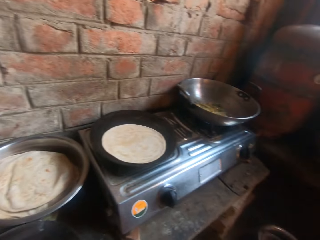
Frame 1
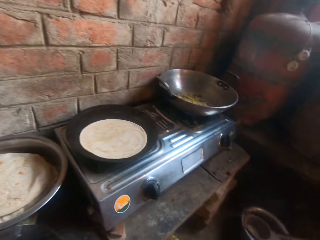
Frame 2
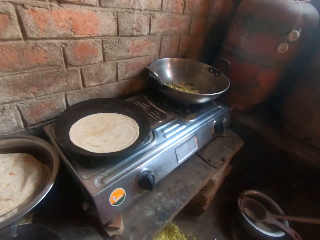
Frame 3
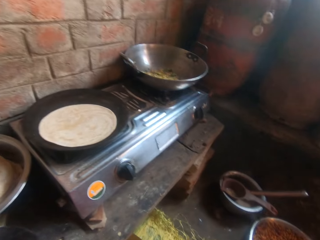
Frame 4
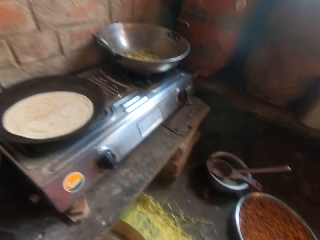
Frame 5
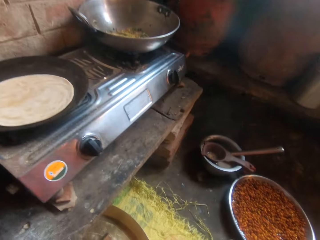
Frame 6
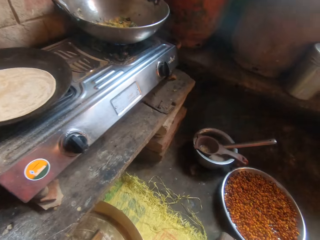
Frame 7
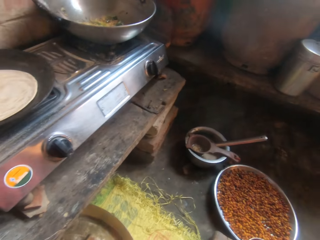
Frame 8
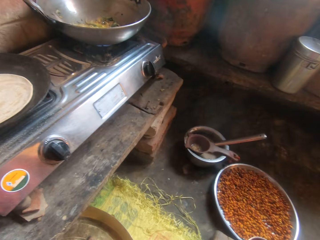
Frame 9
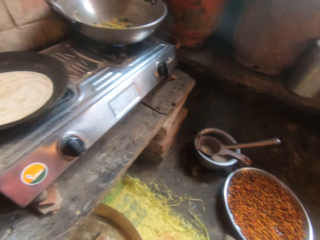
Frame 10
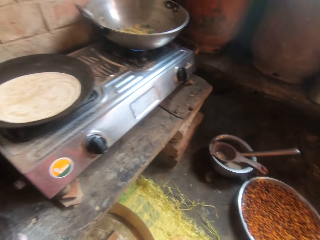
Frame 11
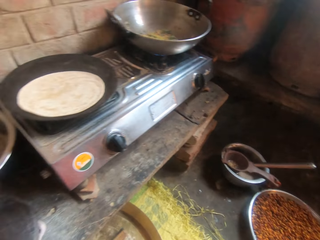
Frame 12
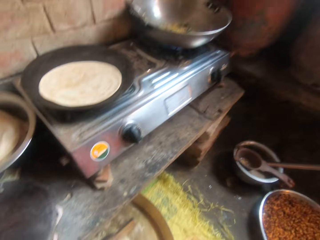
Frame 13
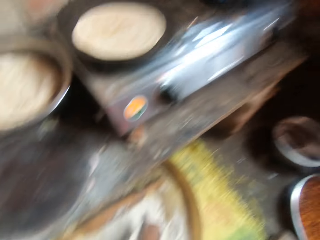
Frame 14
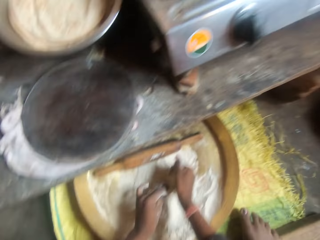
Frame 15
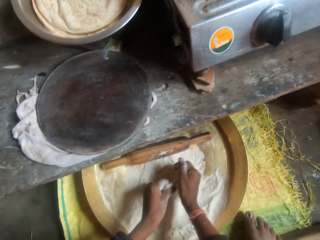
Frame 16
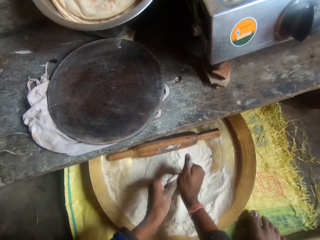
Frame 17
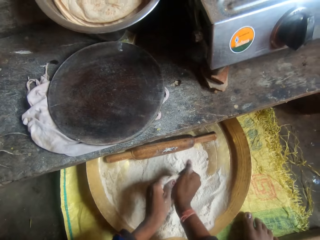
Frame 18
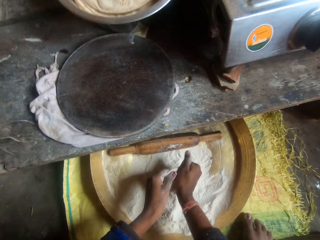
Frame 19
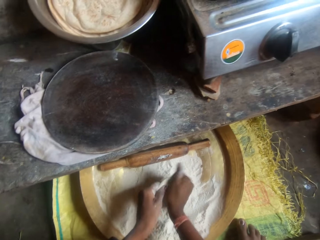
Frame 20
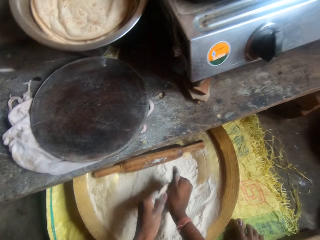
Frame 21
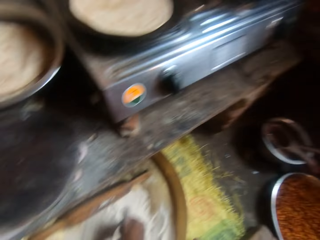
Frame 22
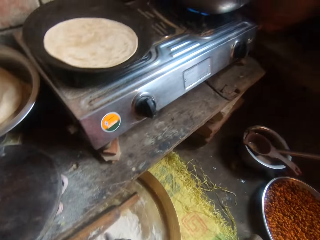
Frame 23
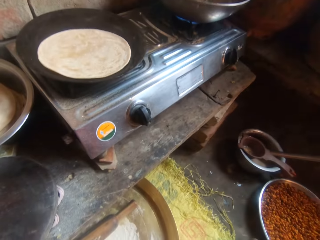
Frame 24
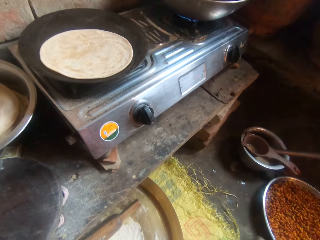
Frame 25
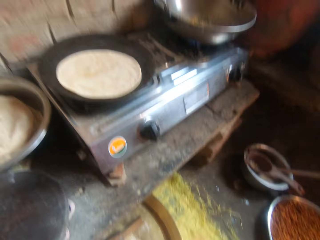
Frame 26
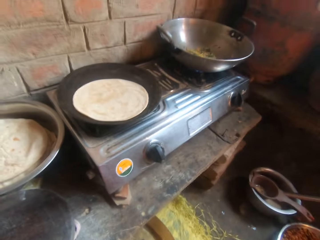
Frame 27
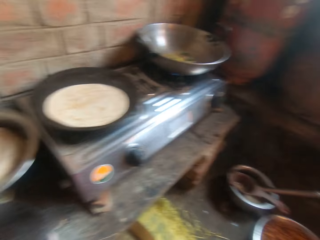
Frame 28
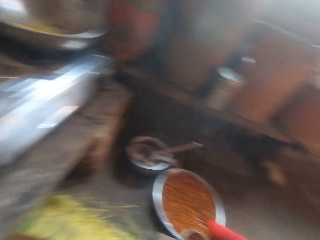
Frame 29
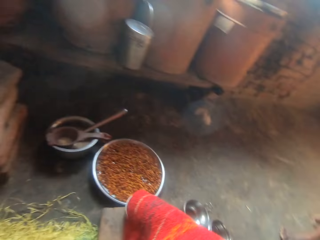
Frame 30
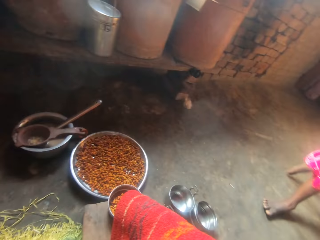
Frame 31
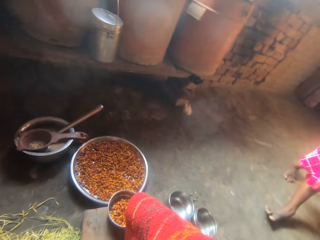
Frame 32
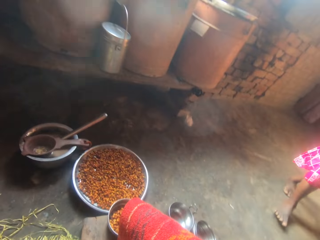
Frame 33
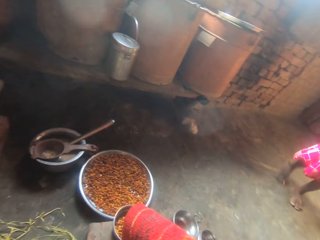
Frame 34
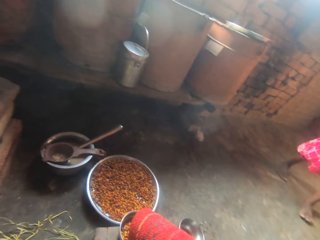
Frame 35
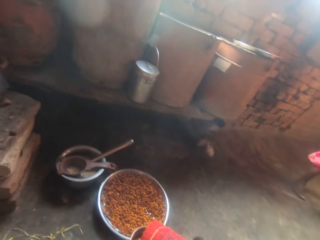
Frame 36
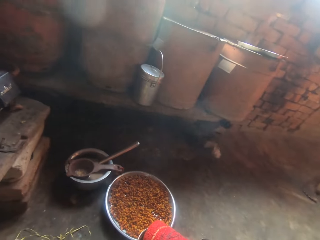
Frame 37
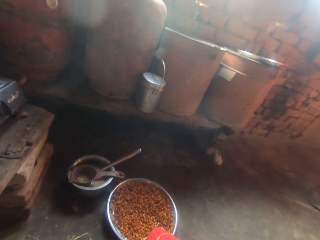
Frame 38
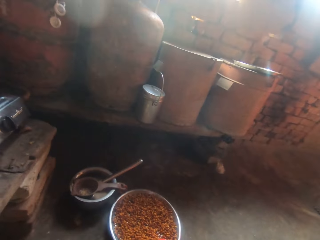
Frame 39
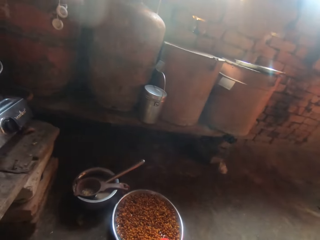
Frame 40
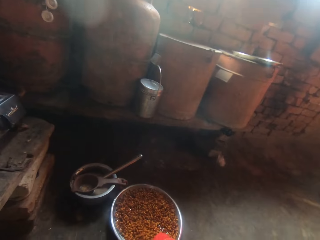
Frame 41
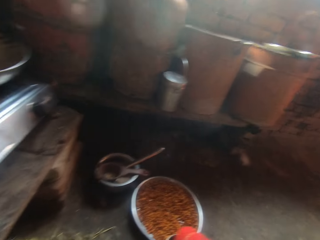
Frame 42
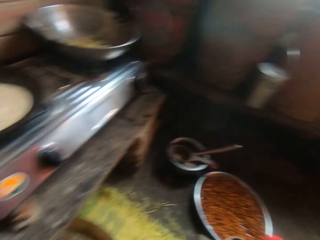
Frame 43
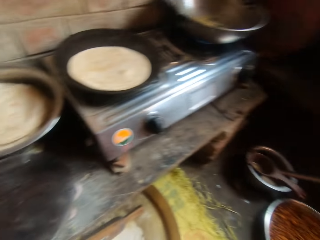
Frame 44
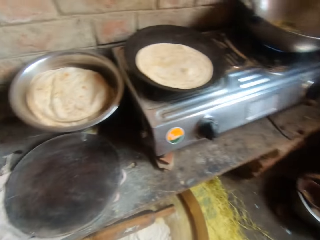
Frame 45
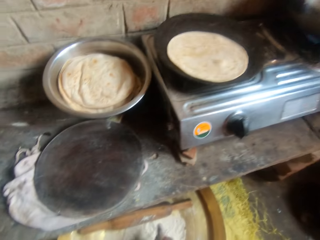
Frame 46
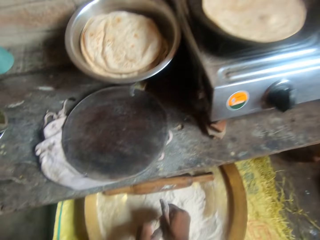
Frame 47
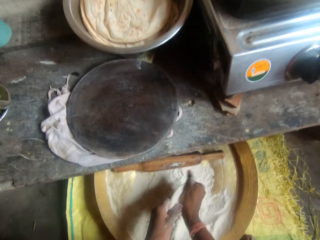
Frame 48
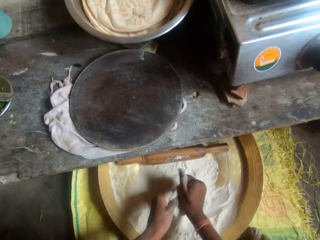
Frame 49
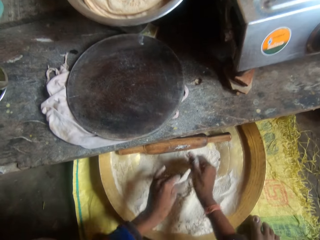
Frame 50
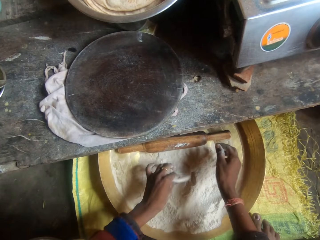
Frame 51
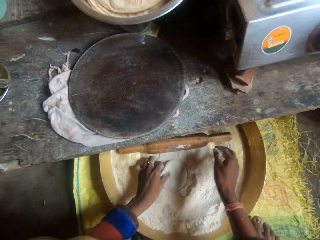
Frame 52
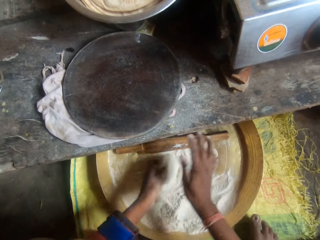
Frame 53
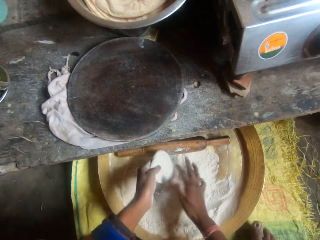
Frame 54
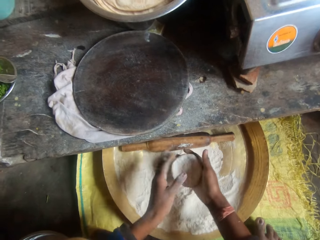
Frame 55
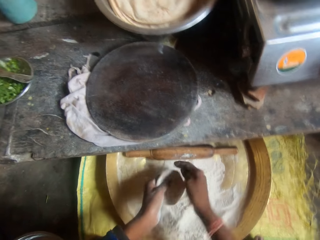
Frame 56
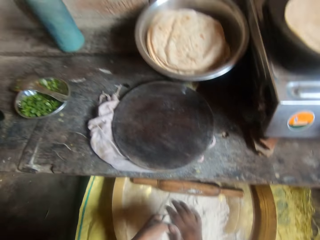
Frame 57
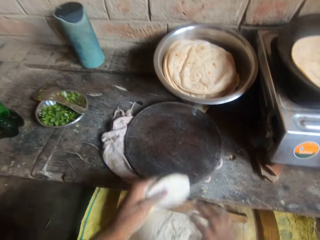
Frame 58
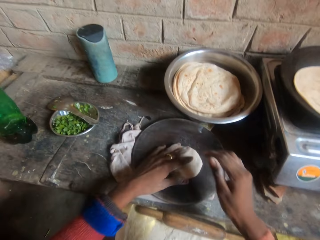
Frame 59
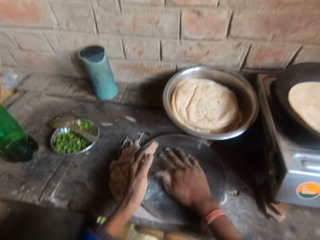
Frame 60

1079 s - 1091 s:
The camera wearer looks around a kitchen. She kneads dough with her hands. She looks around the kitchen. A lady moves around the kitchen. The camera wearer kneads the dough with hands.

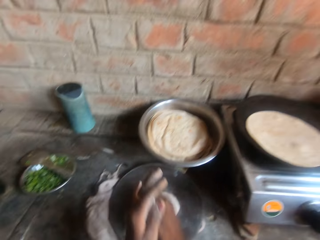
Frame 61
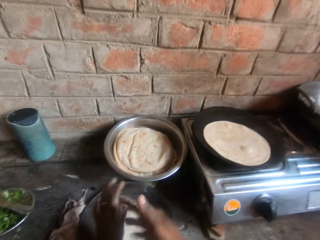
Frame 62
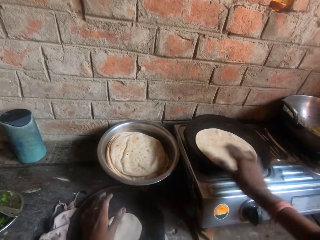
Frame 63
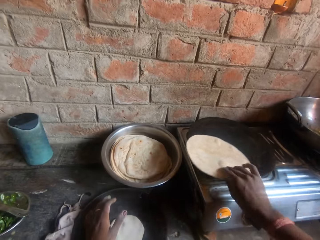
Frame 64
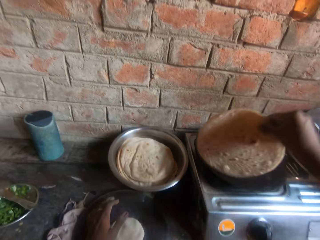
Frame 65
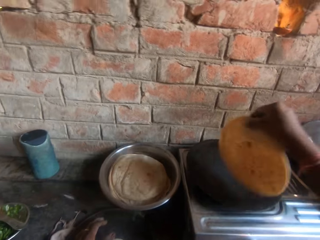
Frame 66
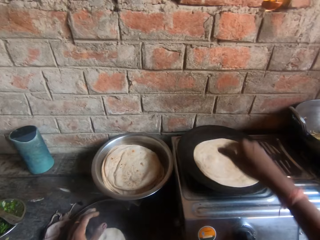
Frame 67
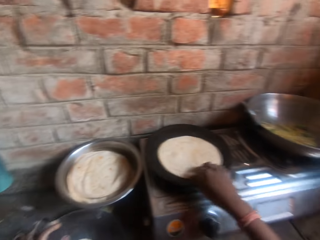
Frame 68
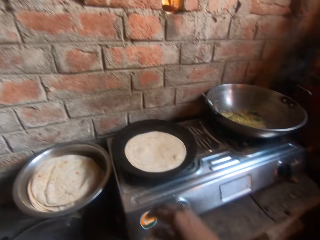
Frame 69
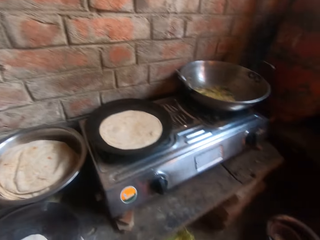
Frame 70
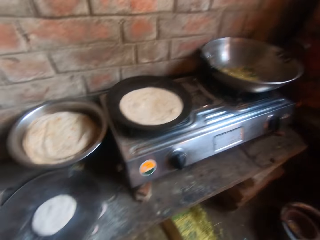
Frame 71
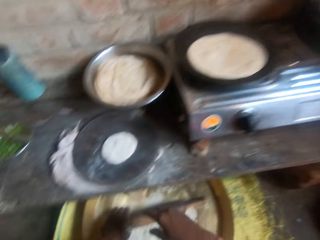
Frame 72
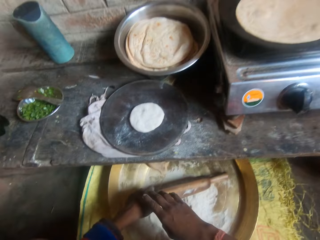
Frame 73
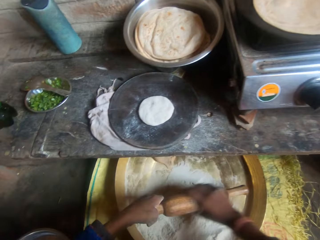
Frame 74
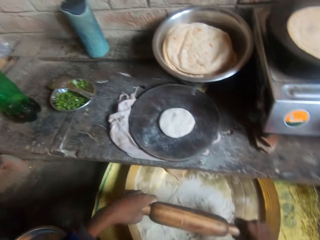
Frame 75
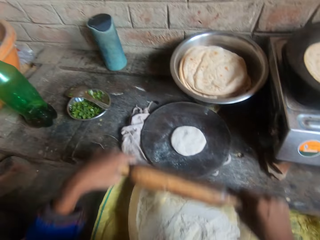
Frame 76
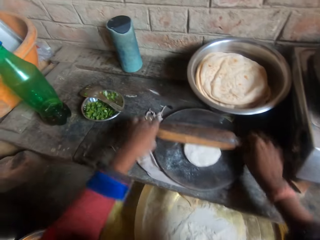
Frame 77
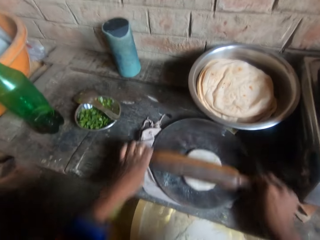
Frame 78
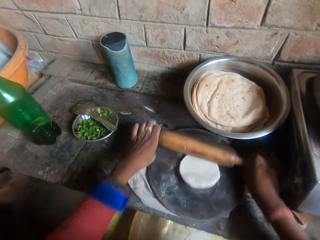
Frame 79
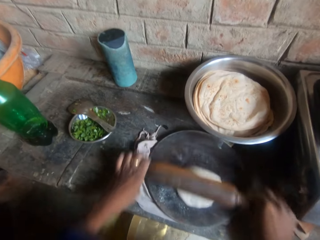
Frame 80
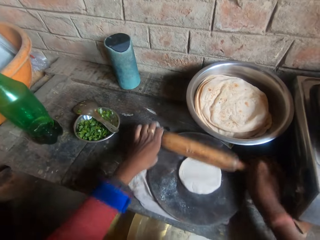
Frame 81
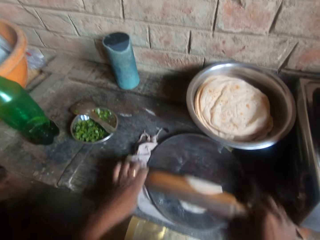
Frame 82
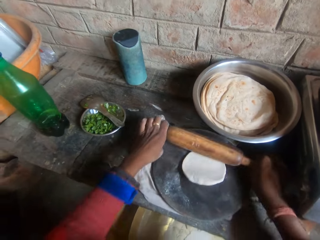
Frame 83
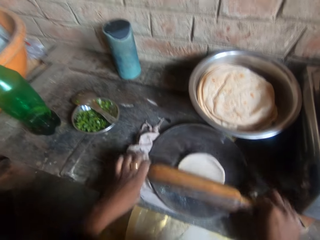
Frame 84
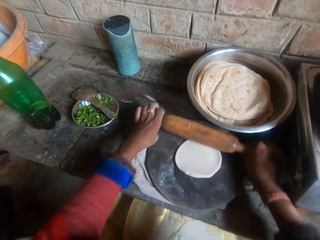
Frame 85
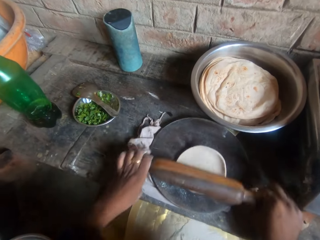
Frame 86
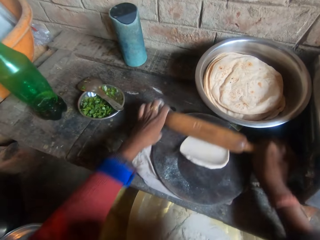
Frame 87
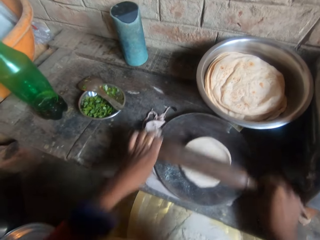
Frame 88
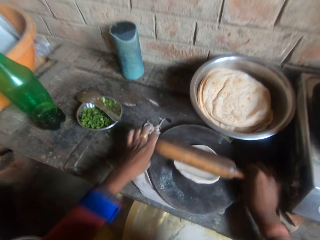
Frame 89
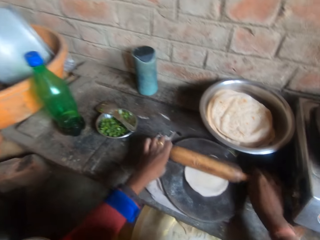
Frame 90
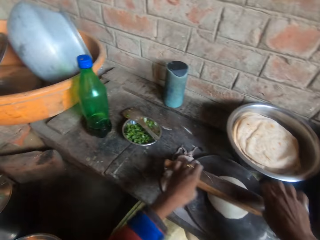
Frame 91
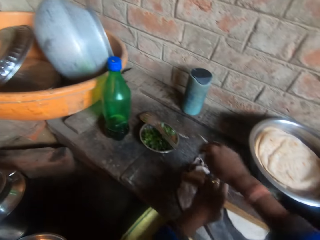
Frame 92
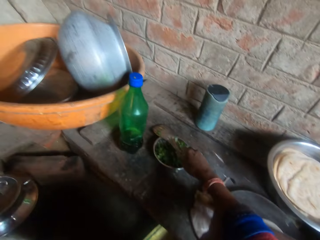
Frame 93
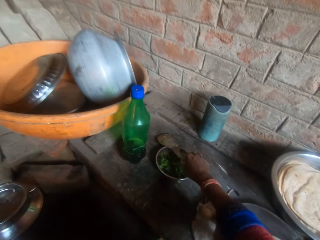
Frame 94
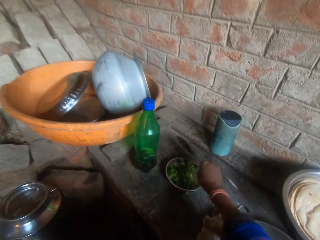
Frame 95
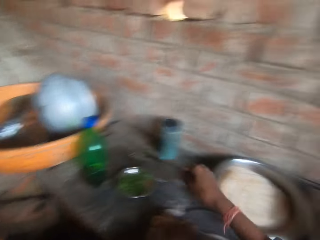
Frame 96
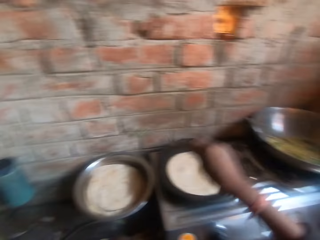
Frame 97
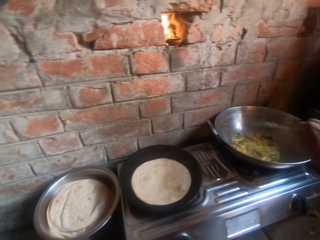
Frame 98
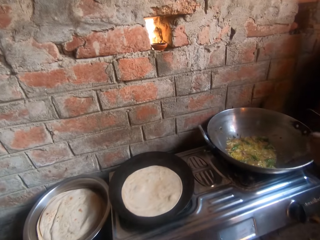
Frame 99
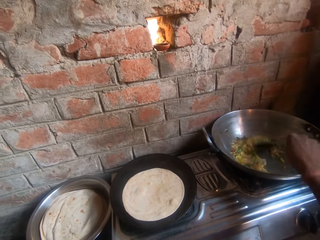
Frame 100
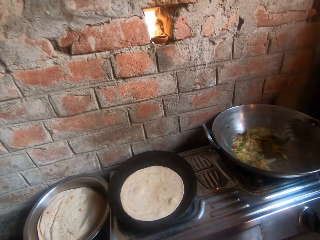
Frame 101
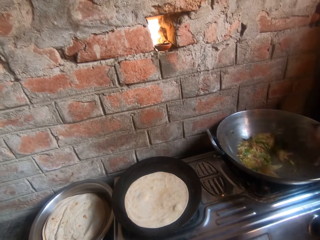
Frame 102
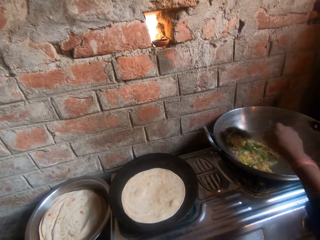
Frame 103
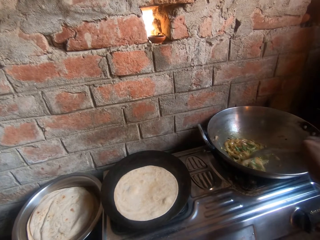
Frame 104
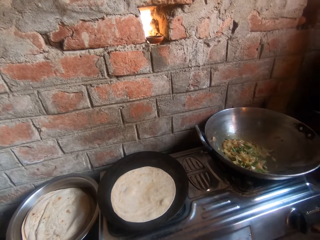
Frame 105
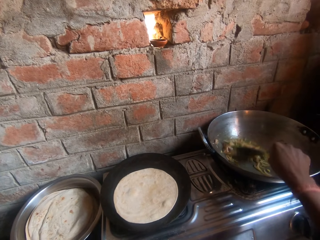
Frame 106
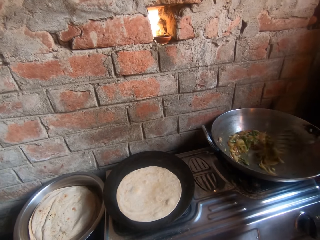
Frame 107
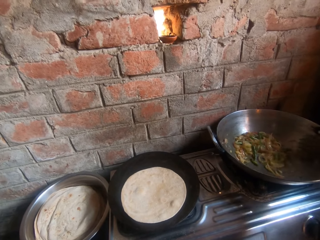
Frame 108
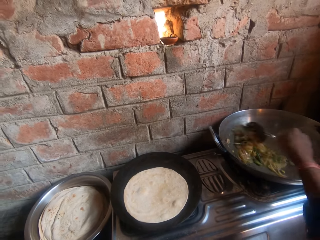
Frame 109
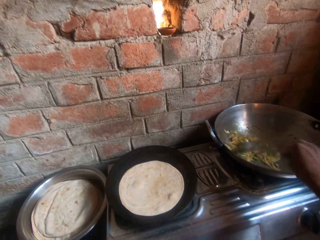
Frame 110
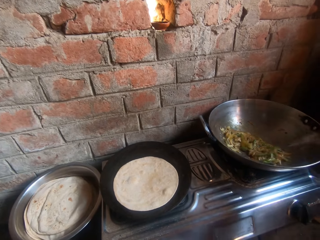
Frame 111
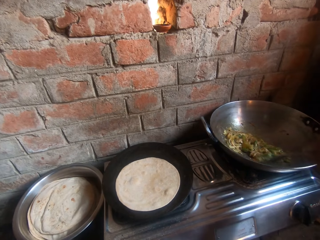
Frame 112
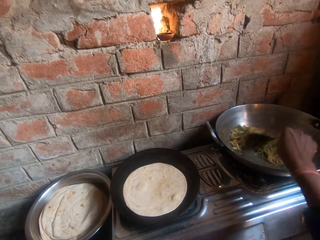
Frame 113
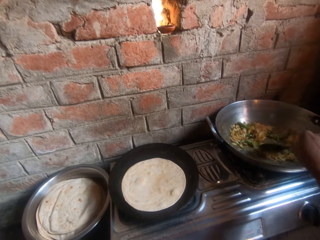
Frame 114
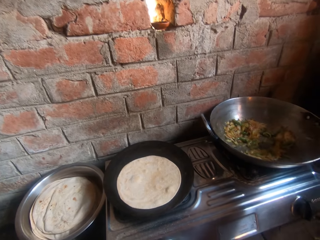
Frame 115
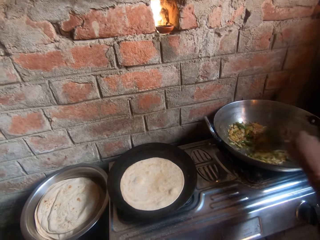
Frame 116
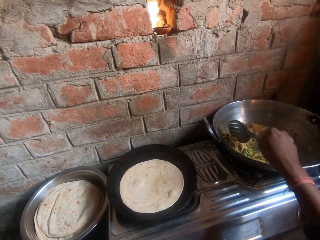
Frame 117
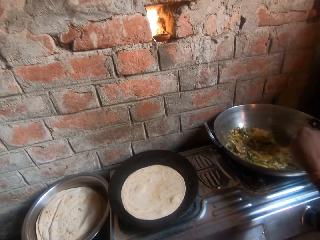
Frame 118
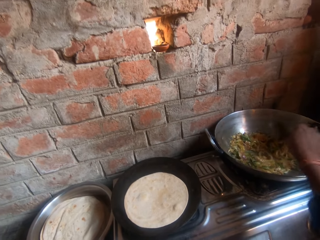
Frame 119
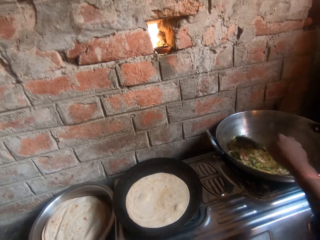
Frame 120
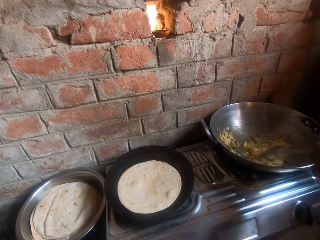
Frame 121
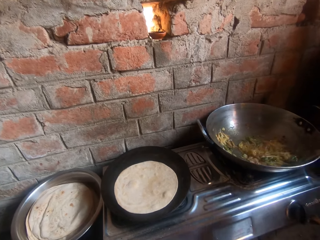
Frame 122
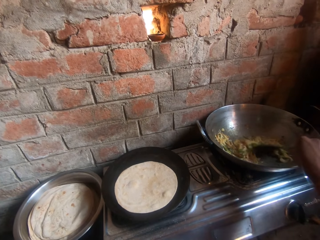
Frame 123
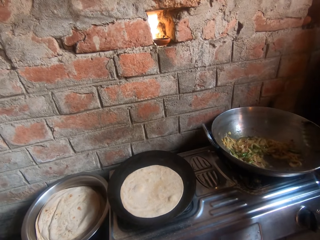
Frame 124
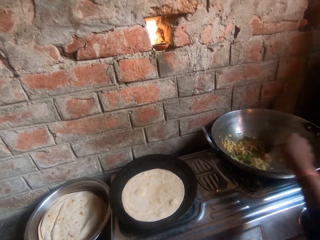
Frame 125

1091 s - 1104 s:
The camera wearer puts dough on a round wooden pan or board. They flip a flat bread or roti on a flat pan or griddle. They pick up a rolling pin from a tray. They knead the dough on the board with the rolling pin. They pick up a cooking spoon from the bowl on the table. They stir the food or onions in the cooking pot with the spoon.
